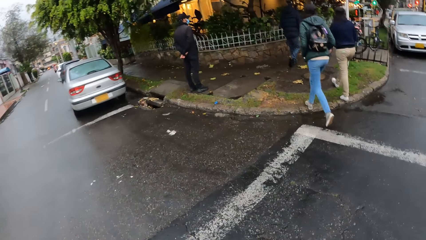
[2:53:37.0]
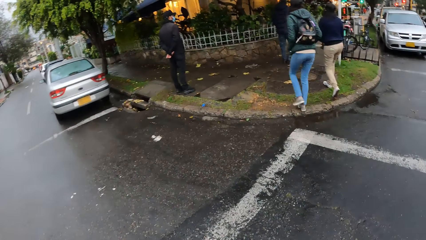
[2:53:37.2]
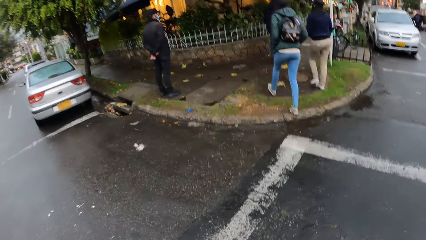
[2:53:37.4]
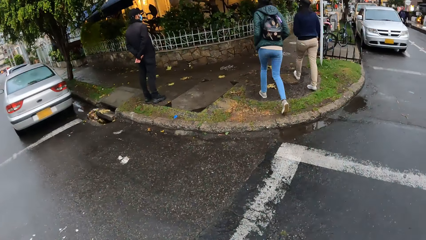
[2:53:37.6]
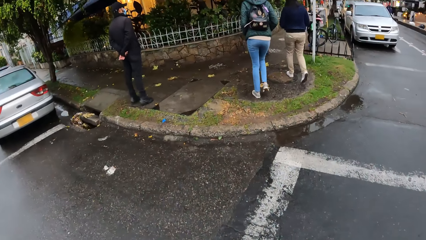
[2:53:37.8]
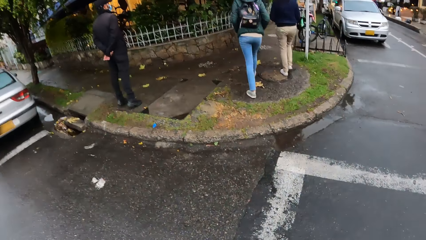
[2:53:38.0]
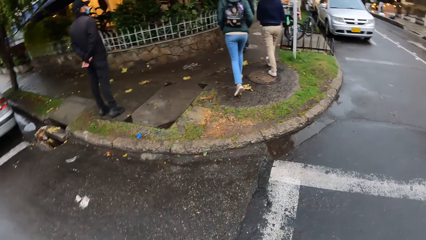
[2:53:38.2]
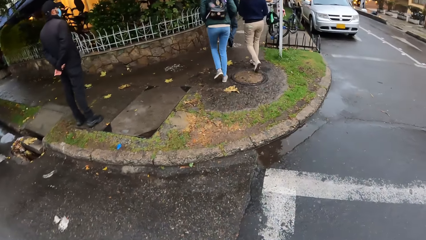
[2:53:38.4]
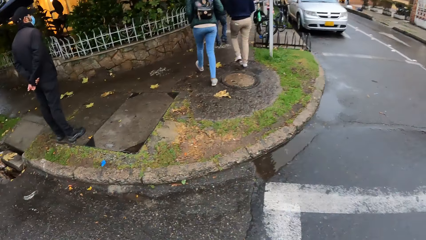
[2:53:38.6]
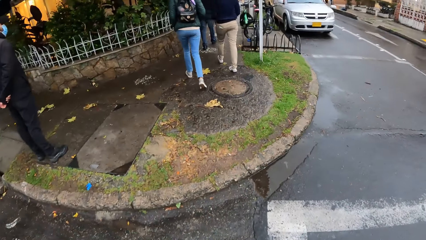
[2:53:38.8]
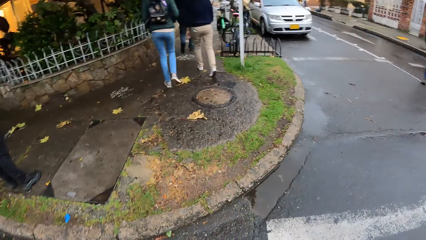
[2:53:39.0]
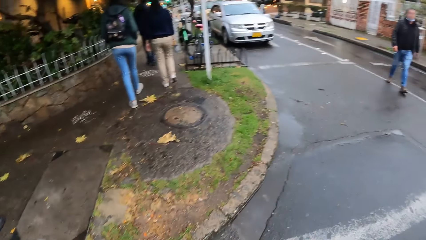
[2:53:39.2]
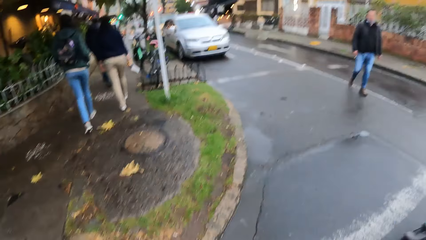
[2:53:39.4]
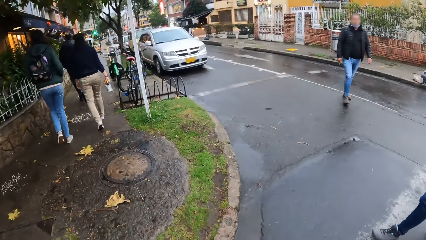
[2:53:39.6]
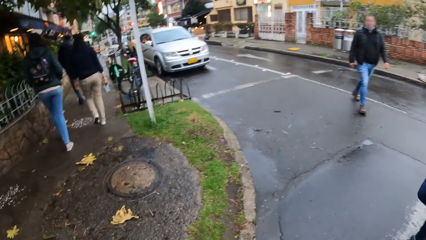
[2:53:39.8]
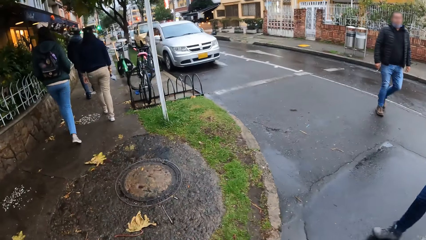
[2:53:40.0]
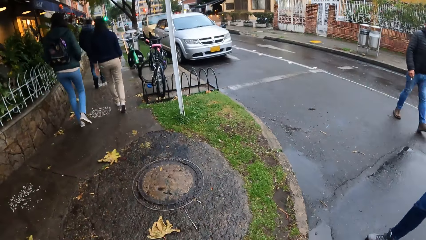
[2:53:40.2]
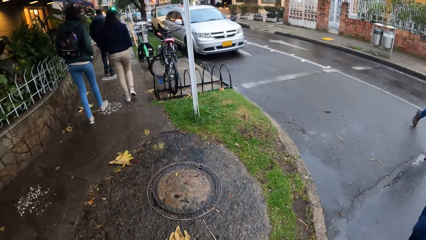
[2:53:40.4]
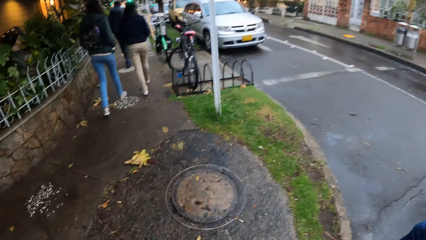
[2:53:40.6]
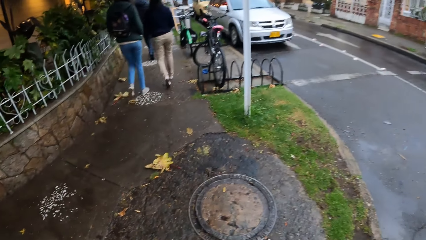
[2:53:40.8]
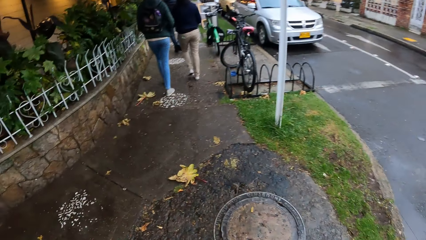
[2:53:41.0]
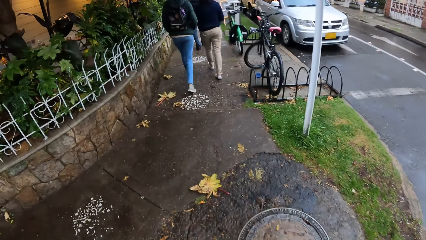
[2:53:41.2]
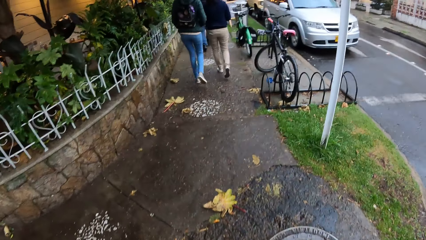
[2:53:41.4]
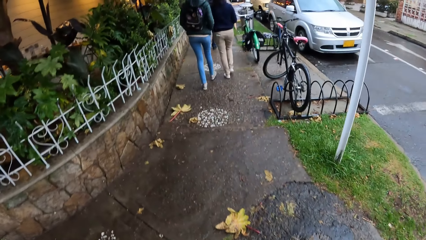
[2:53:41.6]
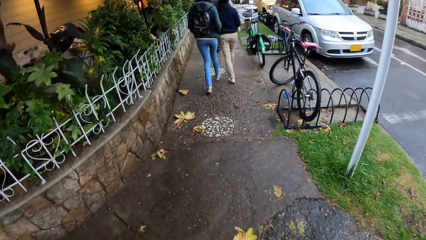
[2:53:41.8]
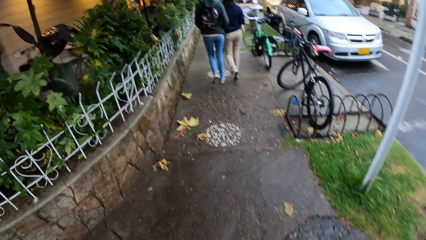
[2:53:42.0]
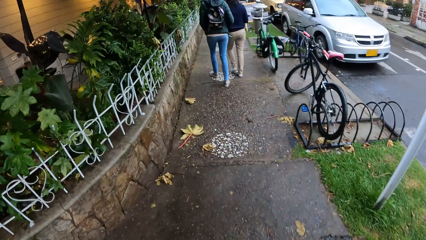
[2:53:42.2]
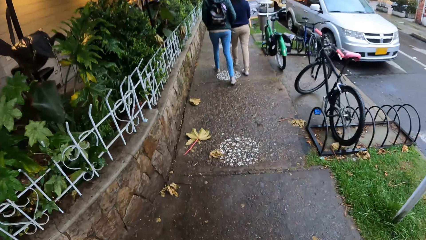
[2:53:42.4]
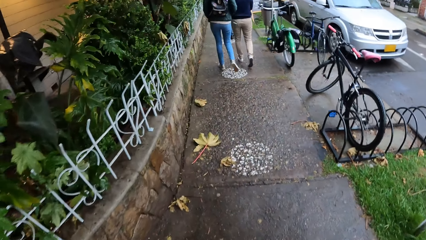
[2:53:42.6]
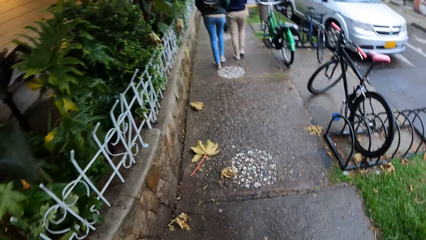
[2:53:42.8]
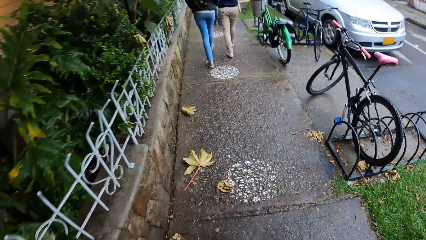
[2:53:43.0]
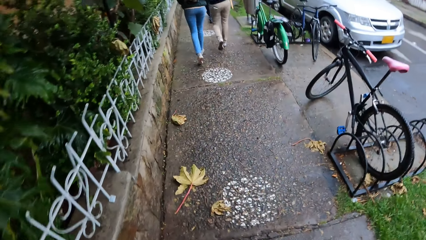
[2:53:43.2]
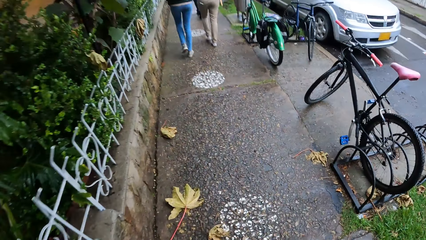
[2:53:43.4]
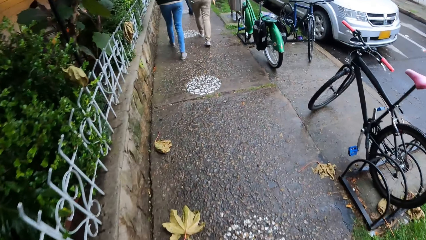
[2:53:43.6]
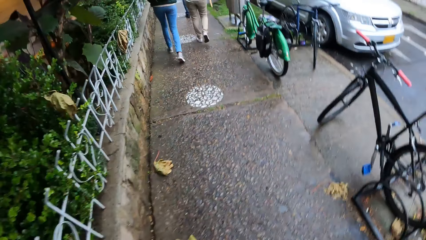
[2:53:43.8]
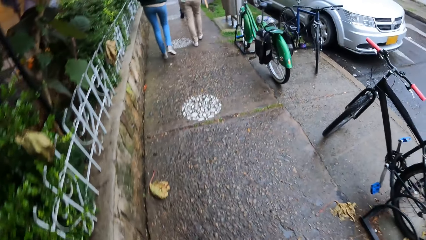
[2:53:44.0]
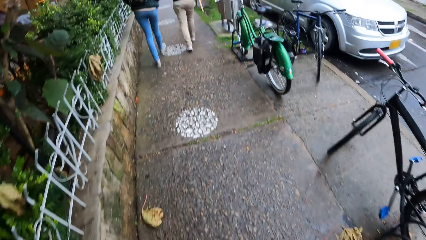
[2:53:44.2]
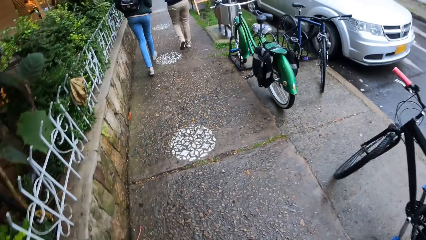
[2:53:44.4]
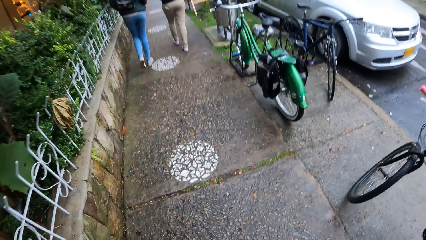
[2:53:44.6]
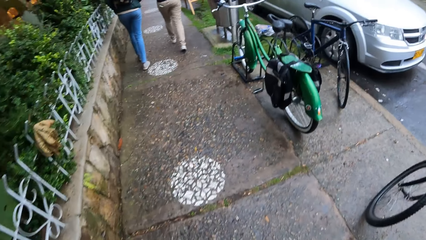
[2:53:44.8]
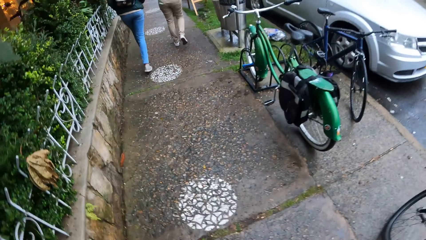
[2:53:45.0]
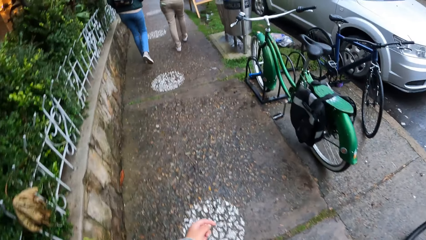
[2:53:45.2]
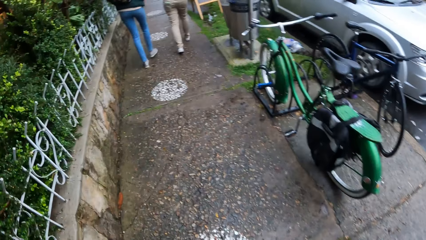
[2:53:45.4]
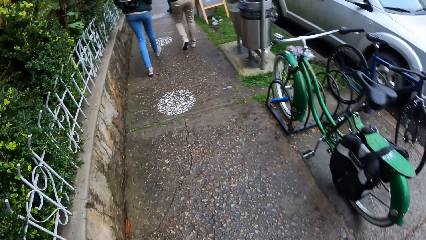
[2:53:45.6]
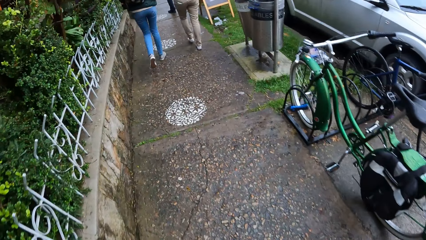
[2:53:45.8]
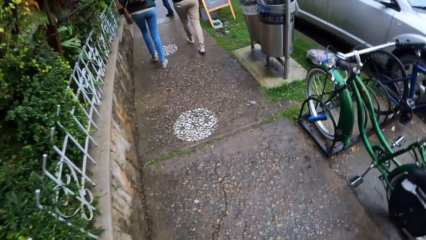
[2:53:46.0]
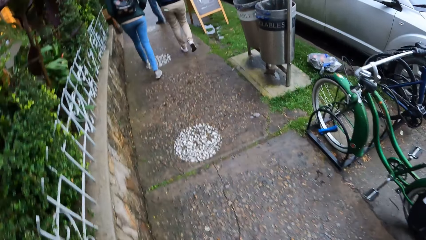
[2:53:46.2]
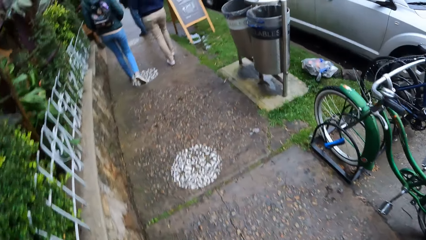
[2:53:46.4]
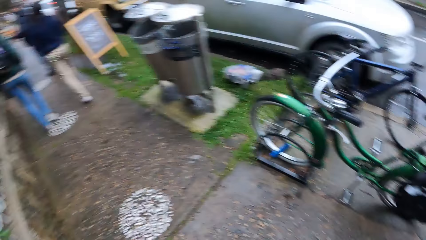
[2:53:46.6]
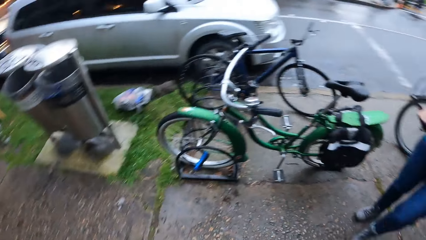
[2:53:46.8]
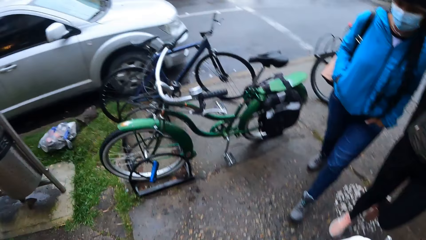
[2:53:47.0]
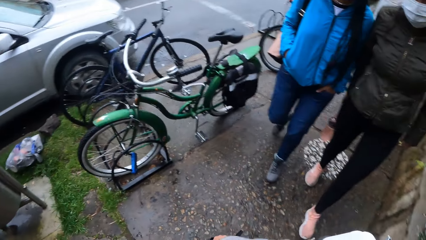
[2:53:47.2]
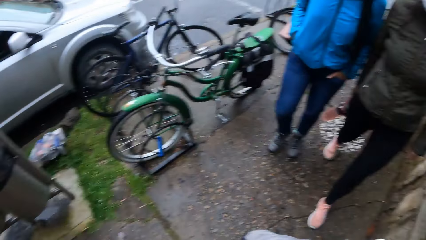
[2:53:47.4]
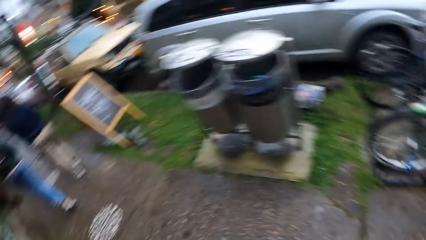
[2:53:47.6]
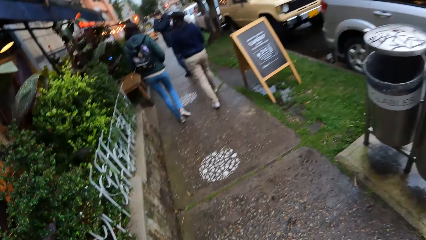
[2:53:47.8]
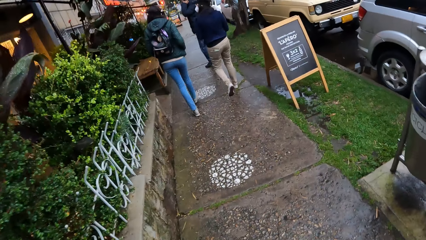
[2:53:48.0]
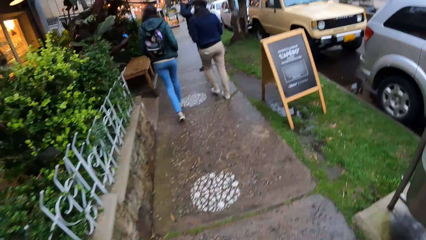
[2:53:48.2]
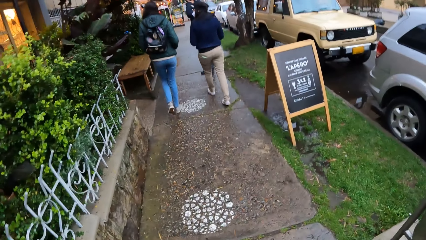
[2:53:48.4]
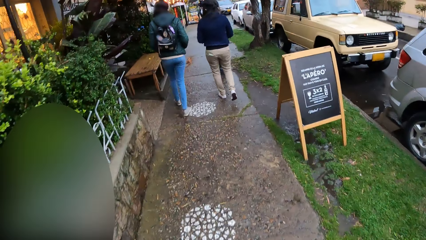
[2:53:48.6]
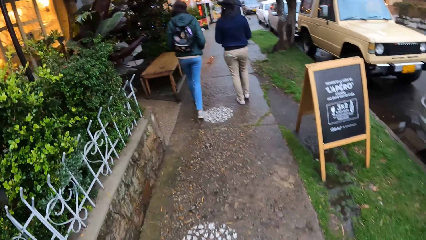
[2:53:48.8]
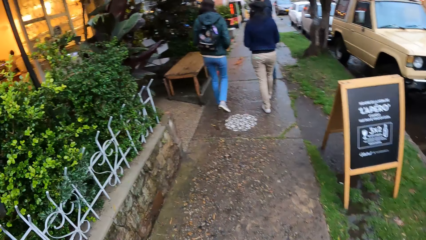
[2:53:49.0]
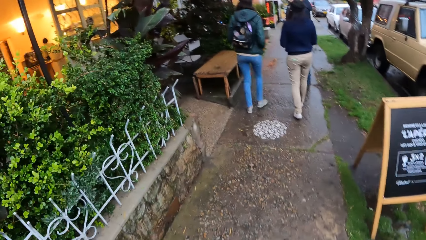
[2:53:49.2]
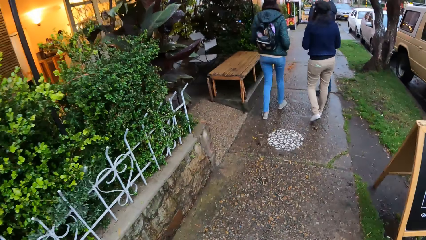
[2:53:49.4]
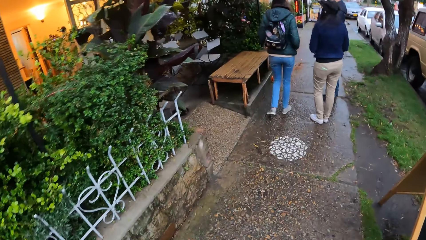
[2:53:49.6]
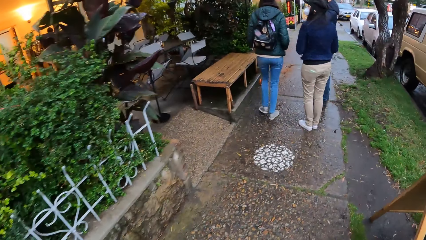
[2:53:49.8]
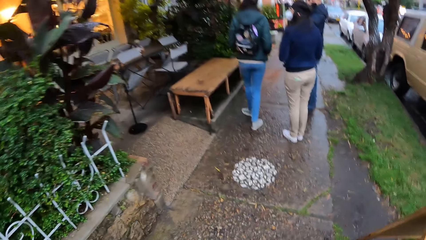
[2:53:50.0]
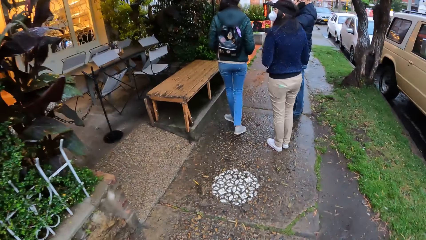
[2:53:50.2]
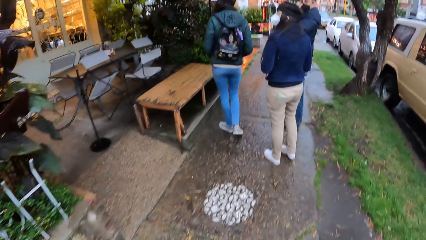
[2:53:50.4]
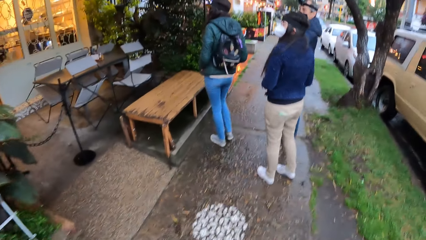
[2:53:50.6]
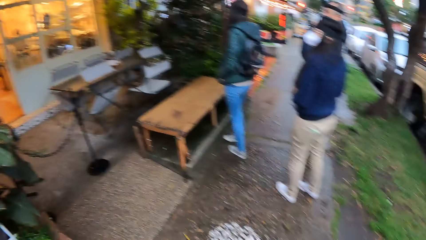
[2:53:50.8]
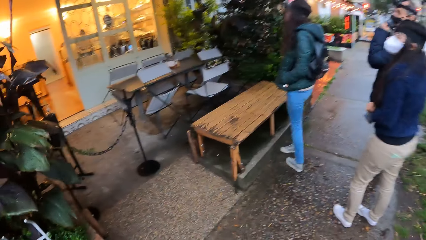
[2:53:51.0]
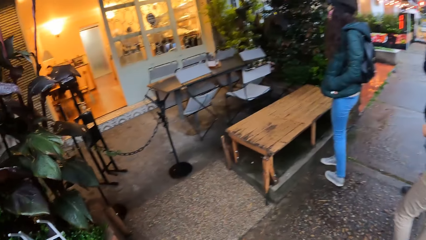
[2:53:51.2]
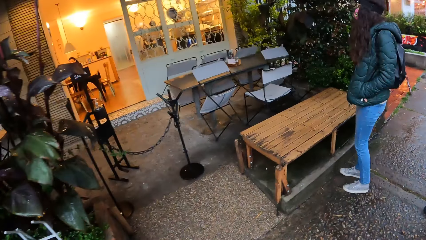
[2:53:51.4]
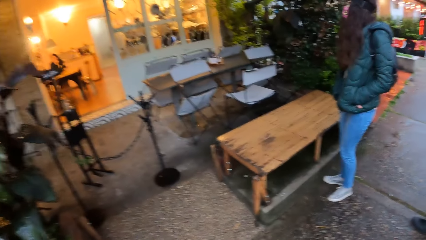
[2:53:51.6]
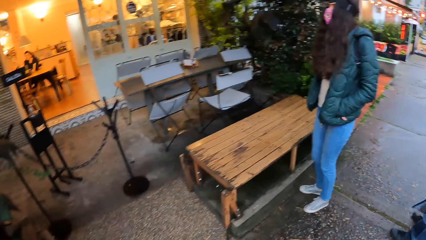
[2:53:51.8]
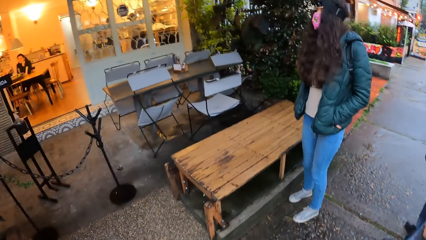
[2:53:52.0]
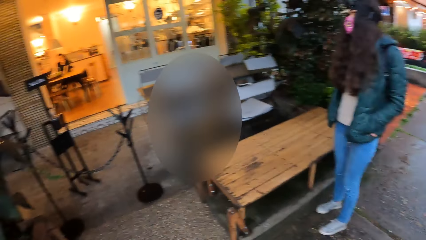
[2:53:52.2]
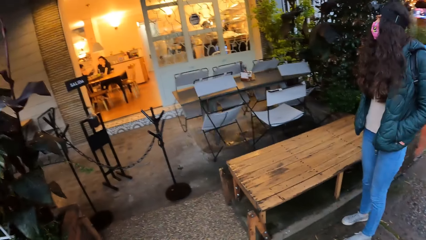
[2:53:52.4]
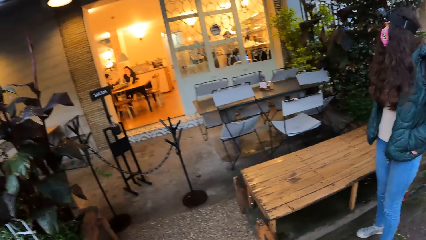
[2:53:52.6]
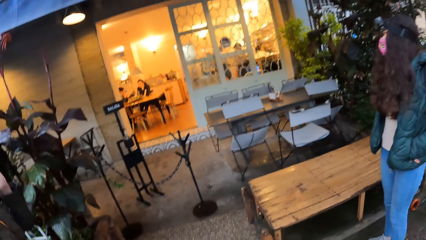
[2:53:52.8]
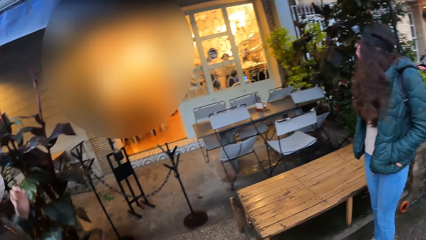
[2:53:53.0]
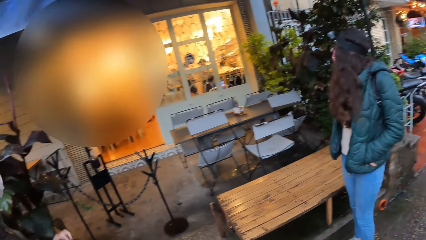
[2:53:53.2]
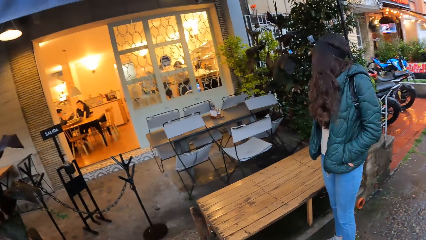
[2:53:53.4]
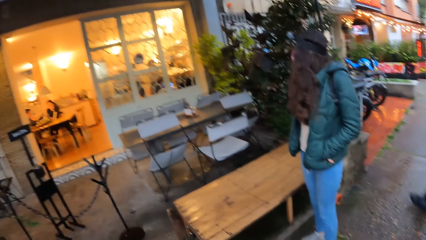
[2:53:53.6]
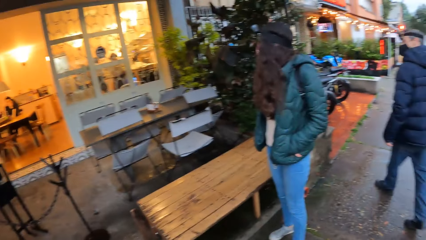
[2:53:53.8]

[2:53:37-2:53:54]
The camera wearer turns his head. He stands out of the restaurant.
